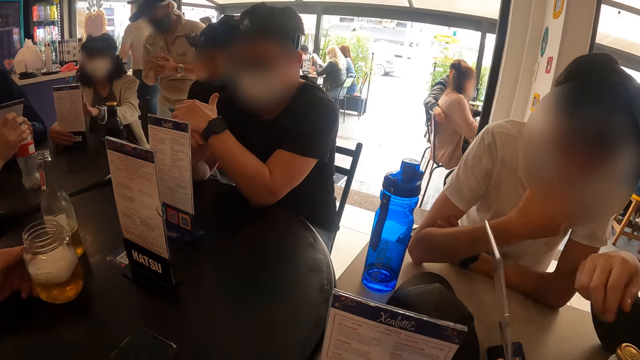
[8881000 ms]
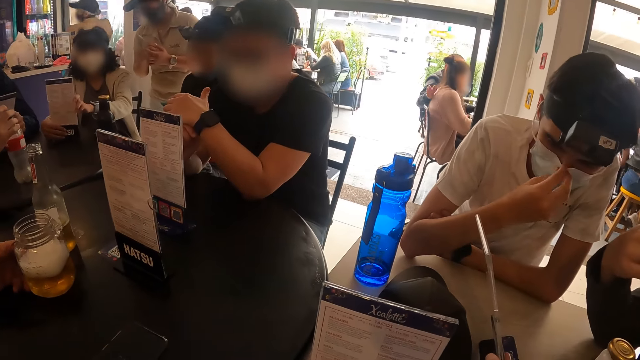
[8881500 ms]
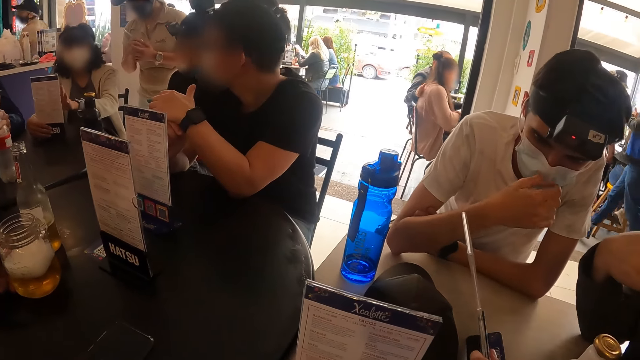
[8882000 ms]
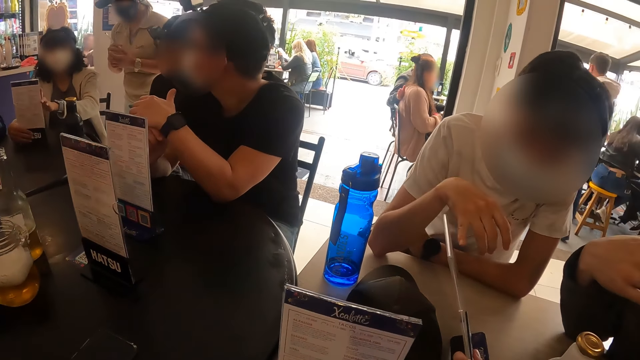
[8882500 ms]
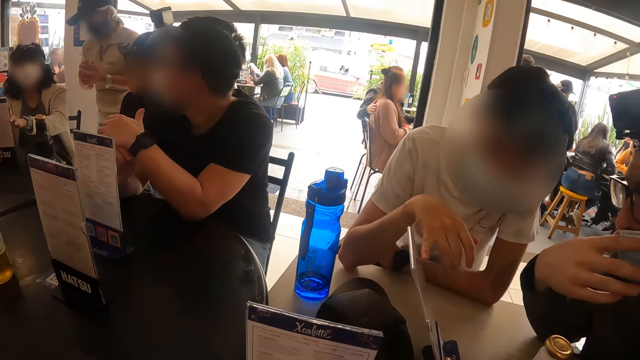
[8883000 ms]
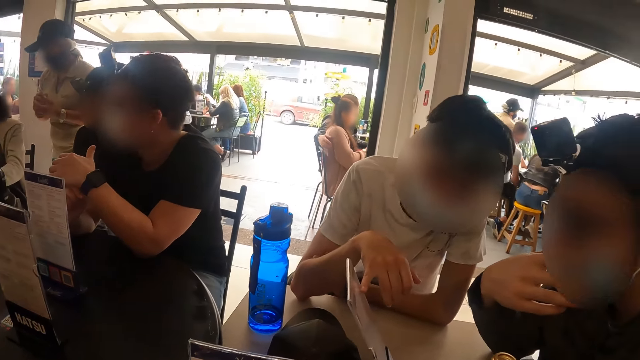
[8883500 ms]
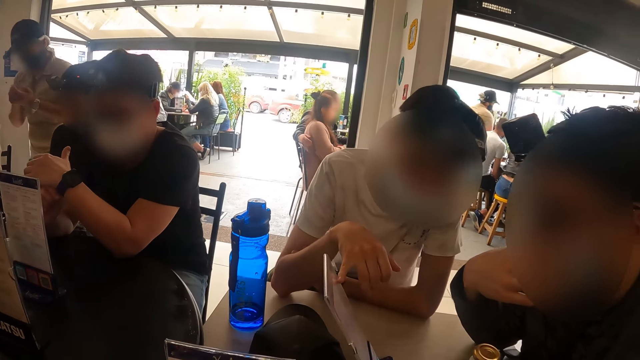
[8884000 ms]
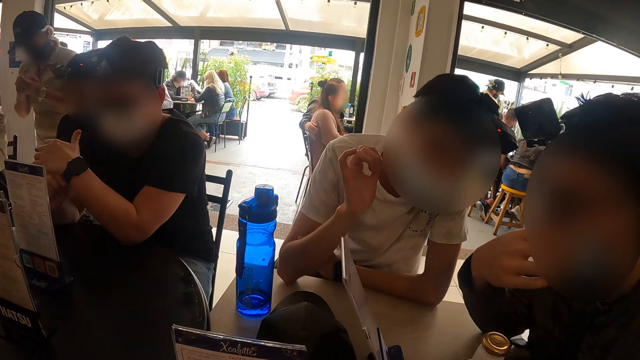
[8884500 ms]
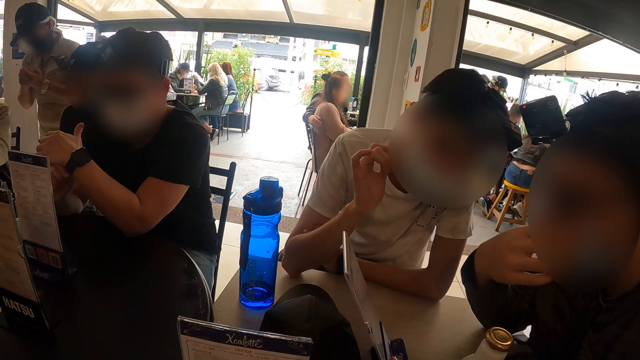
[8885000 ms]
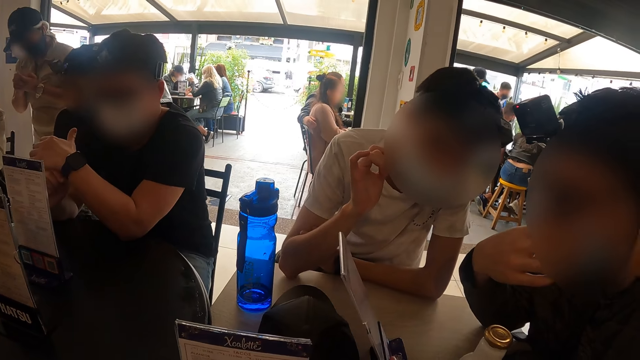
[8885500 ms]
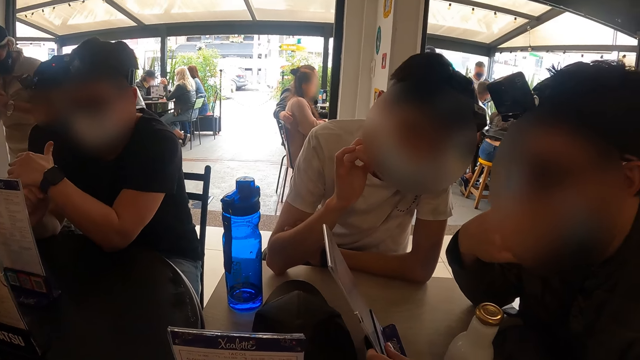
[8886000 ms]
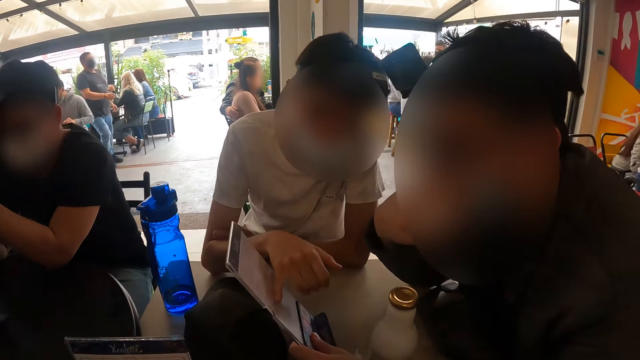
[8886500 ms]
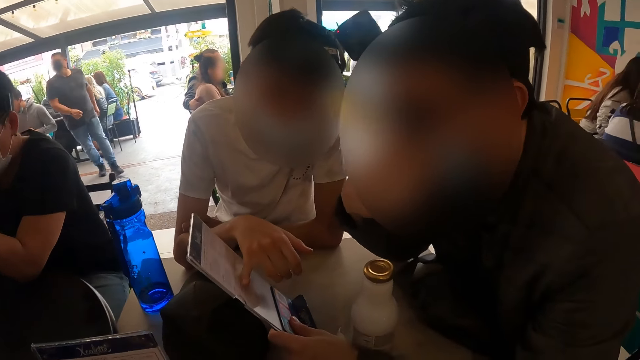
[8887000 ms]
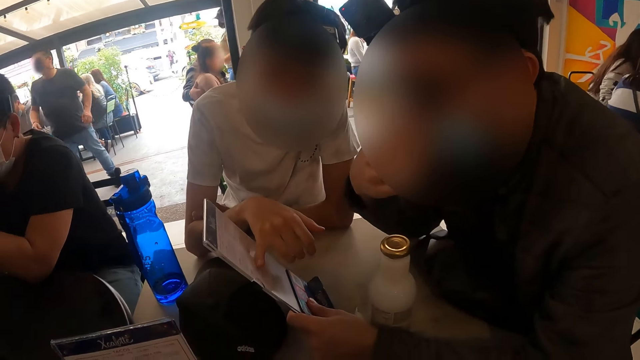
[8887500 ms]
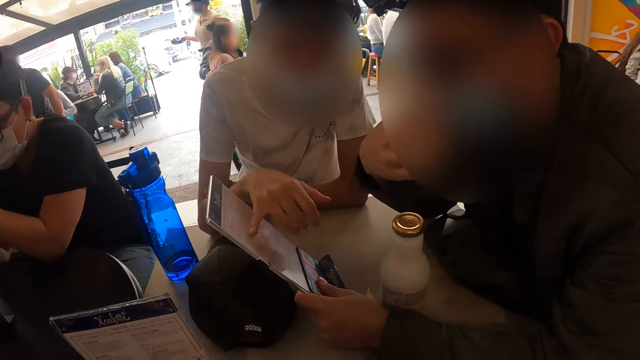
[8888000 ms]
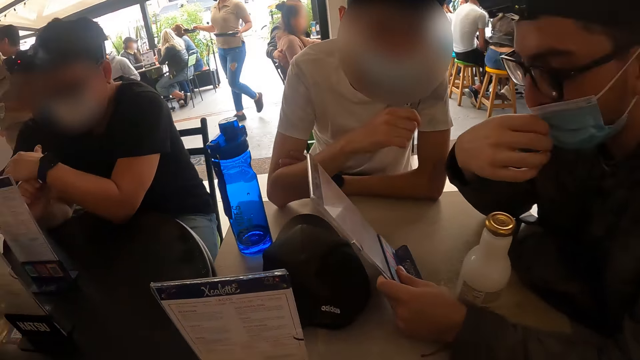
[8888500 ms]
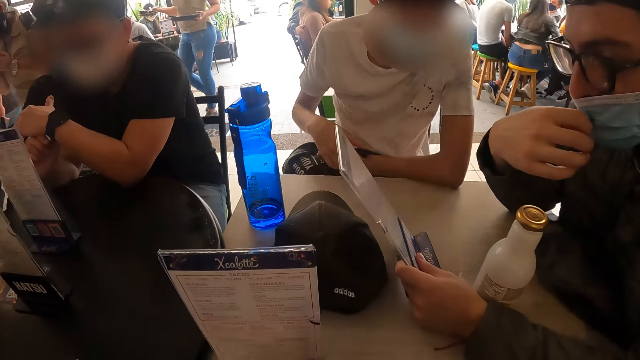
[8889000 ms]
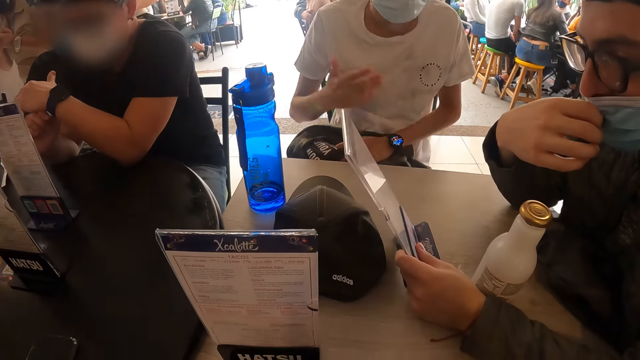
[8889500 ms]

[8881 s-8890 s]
A man touches the face mask. Another man interacts with a third man. The first man lifts up his hand and touches the menu list.

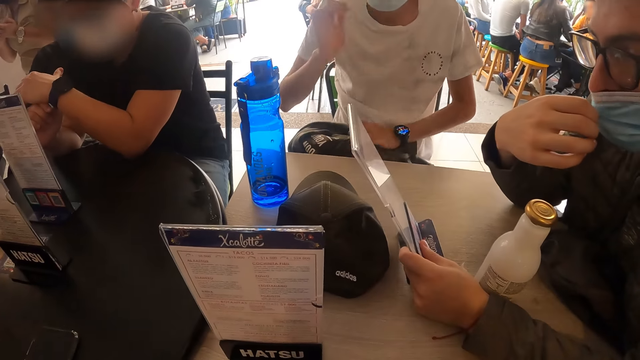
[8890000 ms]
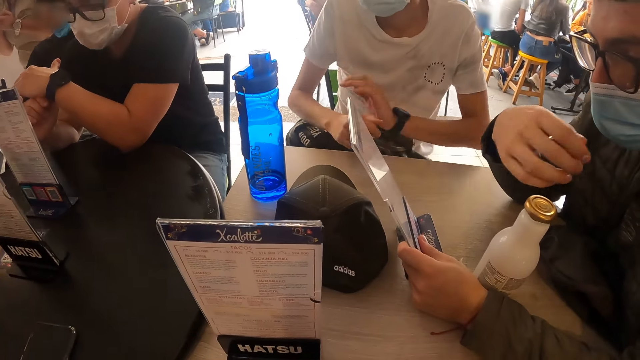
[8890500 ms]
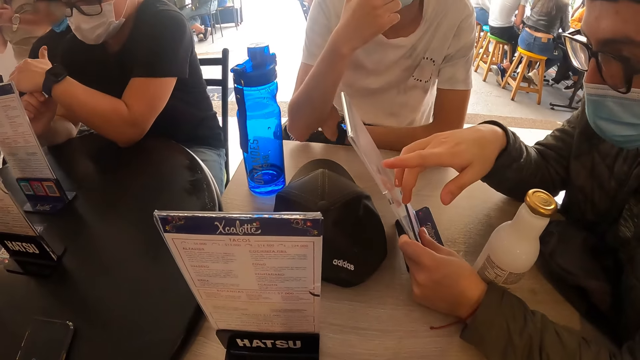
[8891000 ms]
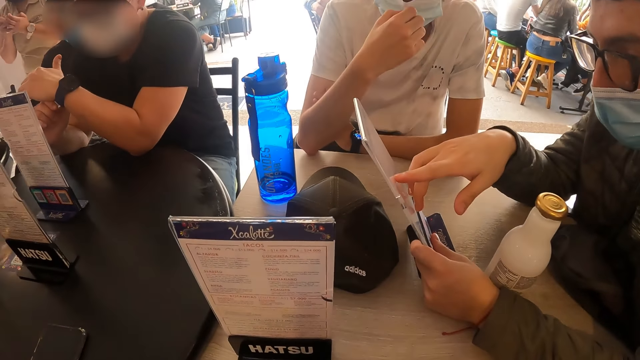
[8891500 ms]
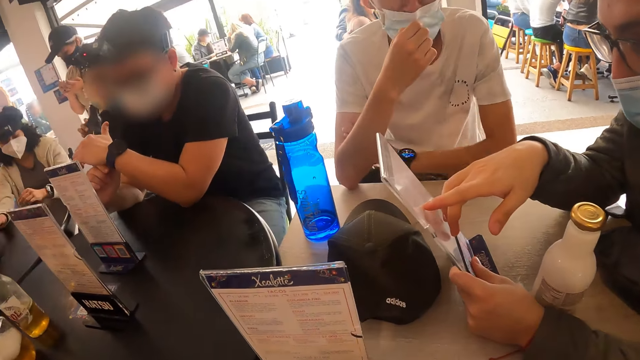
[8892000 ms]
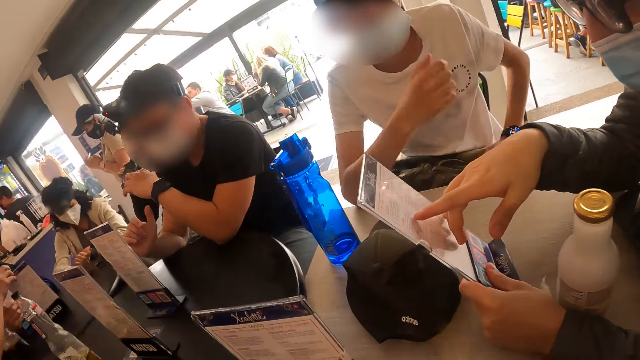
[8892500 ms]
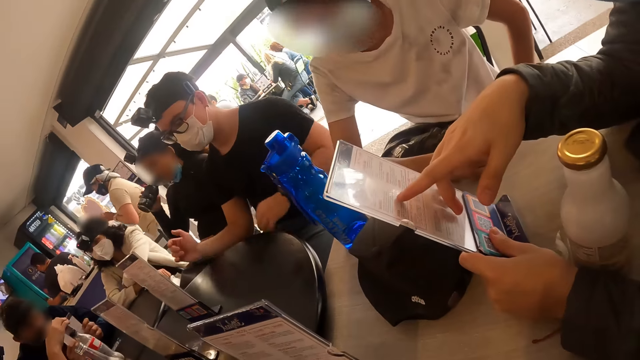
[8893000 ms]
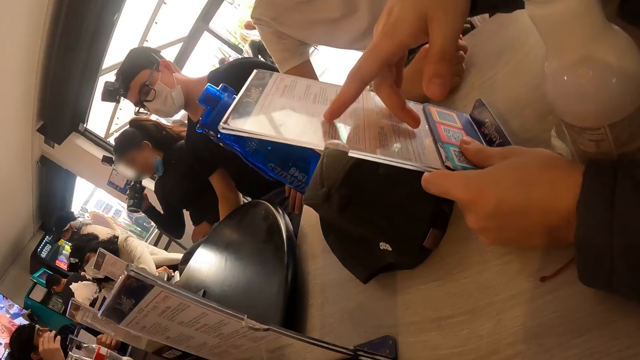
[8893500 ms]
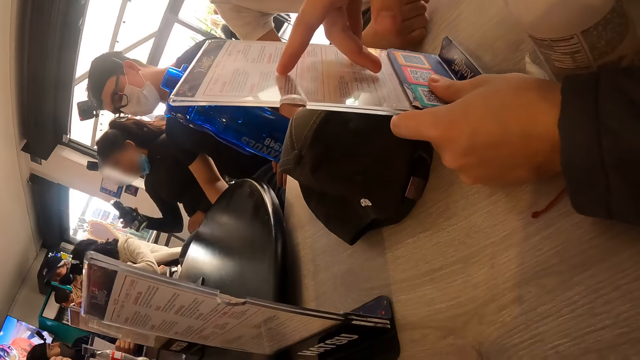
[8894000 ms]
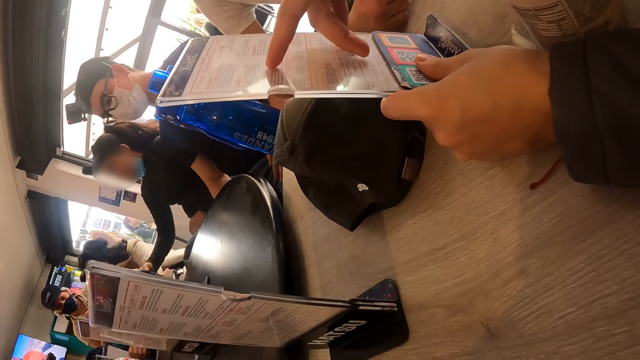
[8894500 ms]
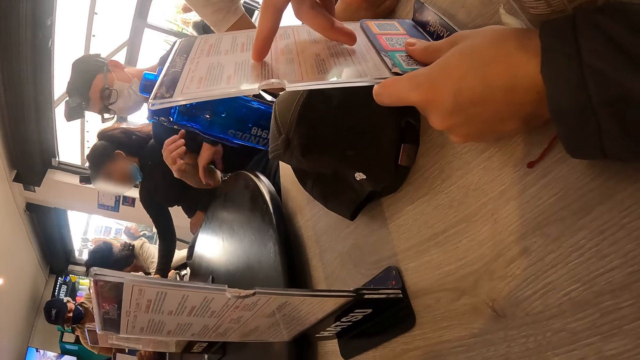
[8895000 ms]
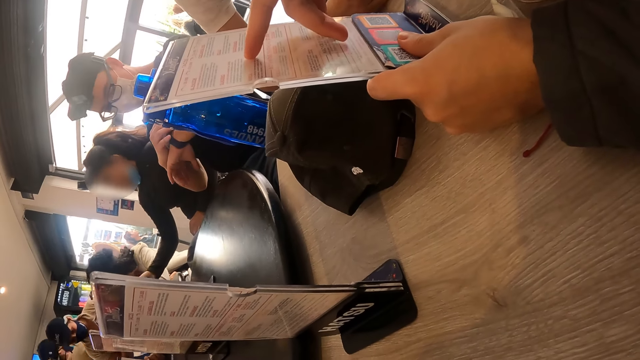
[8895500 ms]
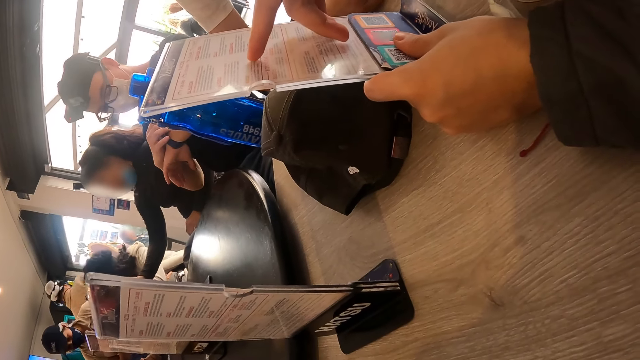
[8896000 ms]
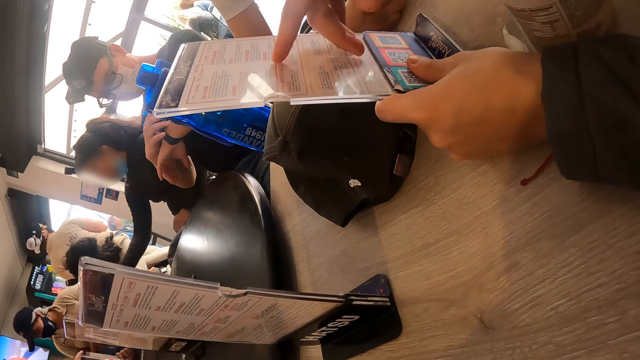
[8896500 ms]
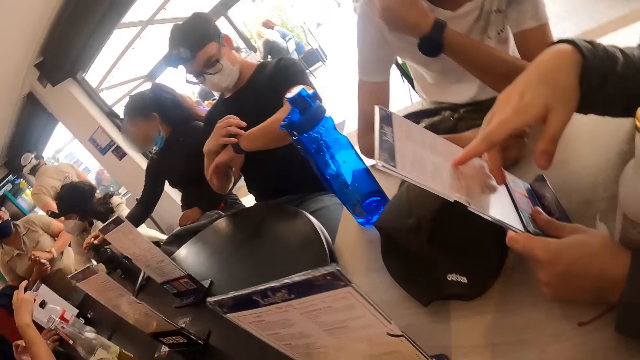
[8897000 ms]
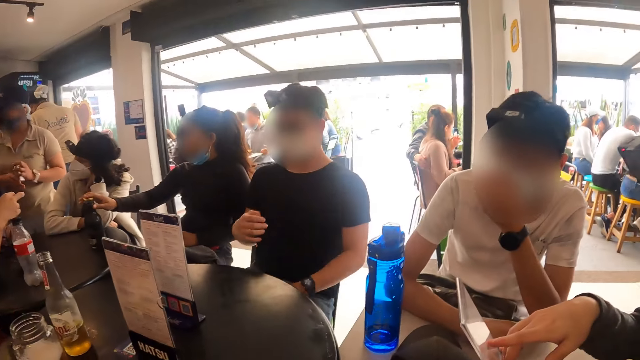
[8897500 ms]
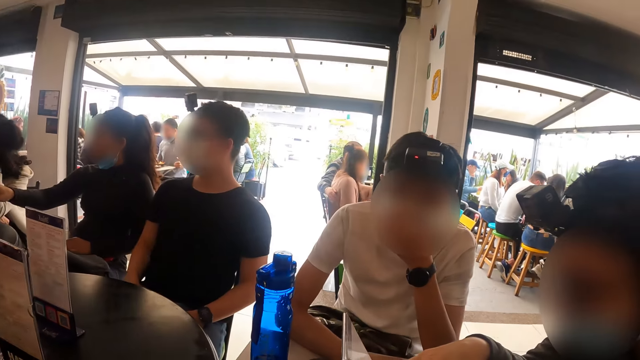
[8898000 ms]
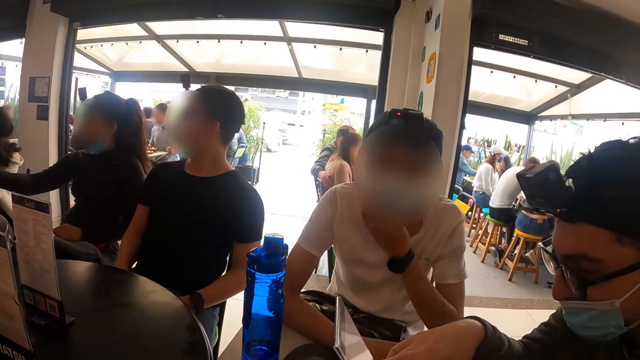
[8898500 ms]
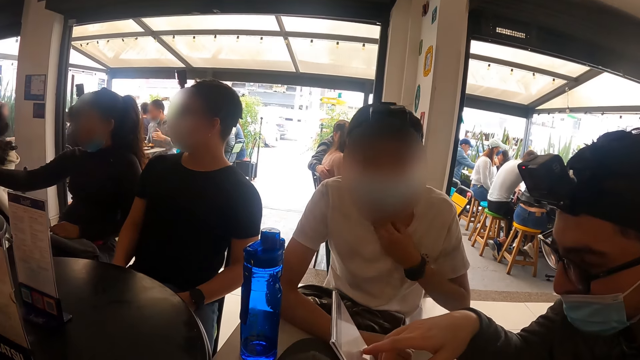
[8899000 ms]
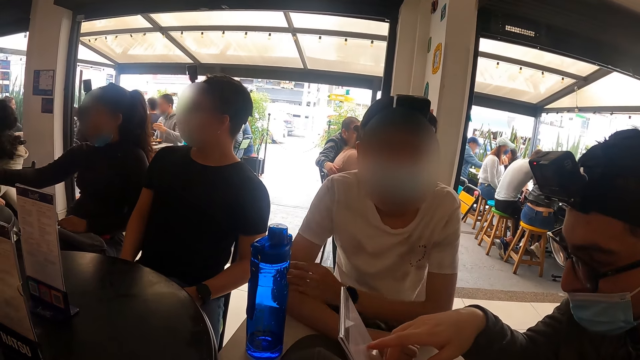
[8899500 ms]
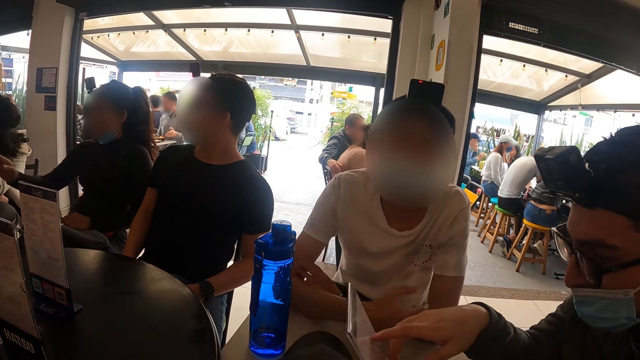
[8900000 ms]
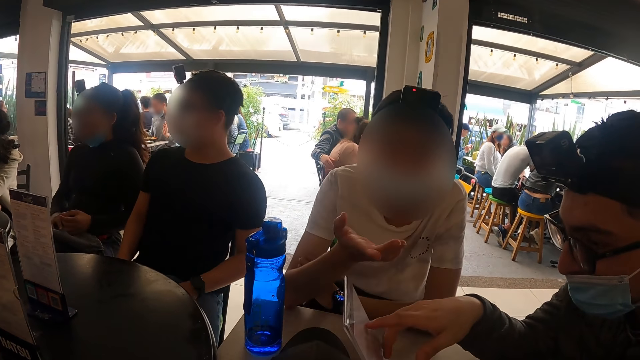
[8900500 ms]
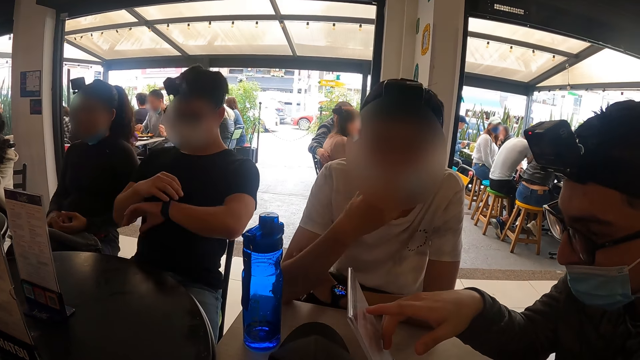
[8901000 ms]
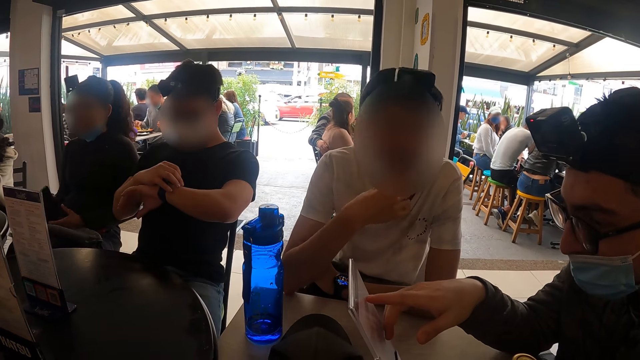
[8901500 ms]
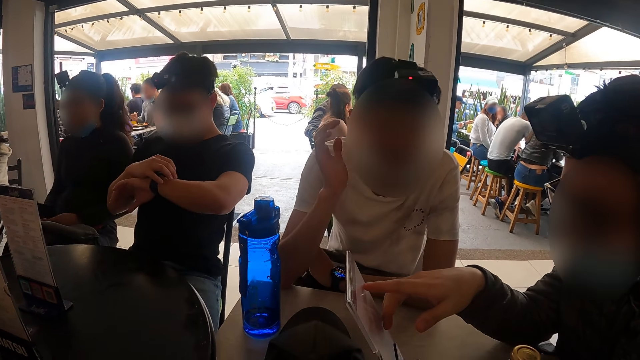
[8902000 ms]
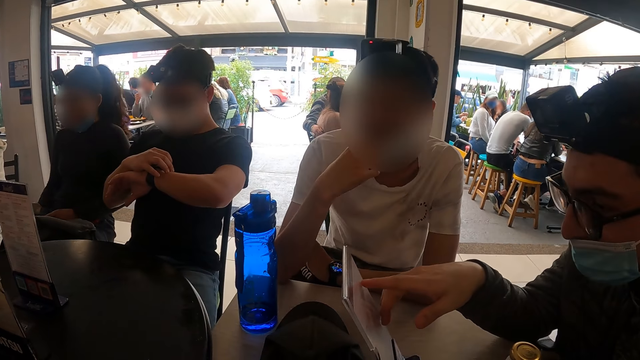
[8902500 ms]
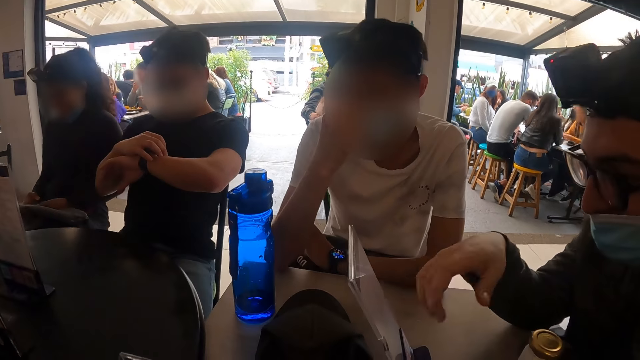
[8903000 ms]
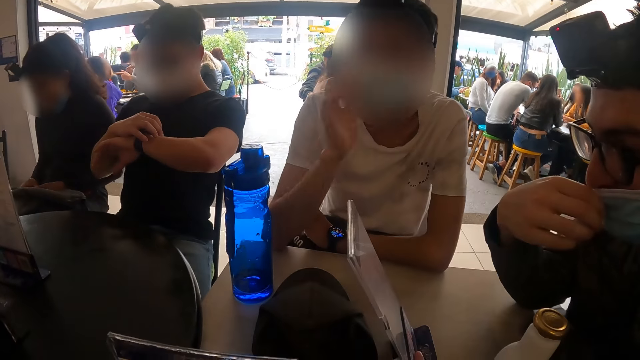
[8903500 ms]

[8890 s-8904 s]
A man converses. A woman drinks from the bottled drink with her right hand. Another man looks at the wristwatch on his left hand. A third man touches the menu lists. The second man touches the wristwatch on his left hand with his right hand. The first man stretches his hand. The camera wearer interacts with a fourth man and a fifth man.
